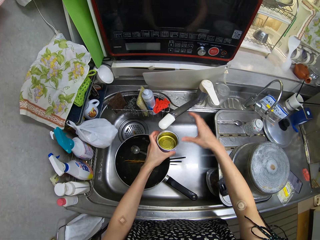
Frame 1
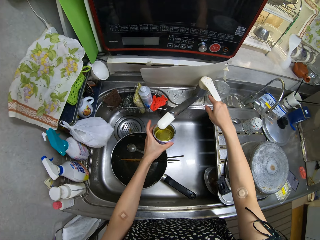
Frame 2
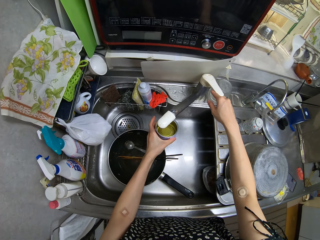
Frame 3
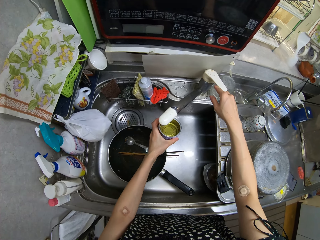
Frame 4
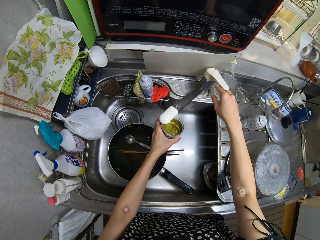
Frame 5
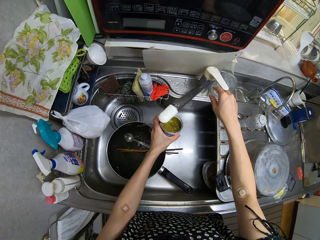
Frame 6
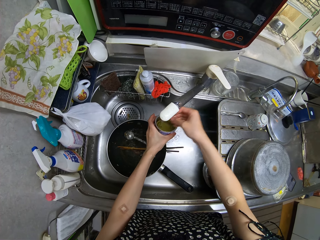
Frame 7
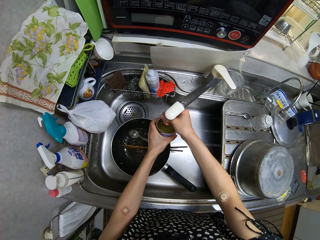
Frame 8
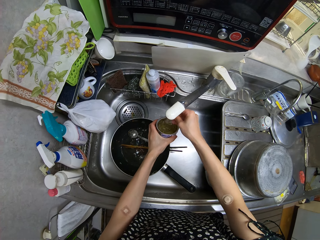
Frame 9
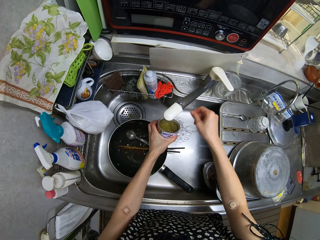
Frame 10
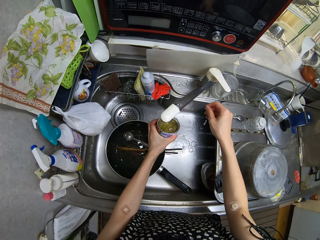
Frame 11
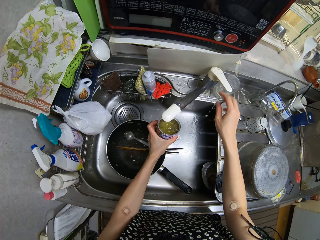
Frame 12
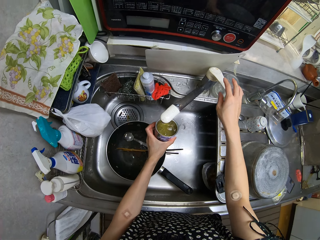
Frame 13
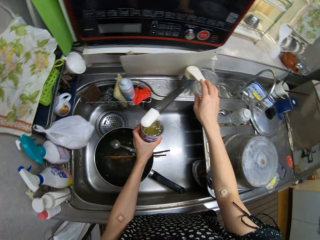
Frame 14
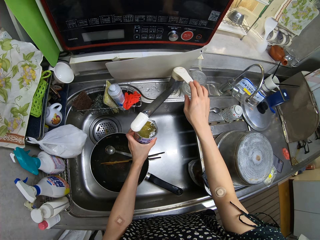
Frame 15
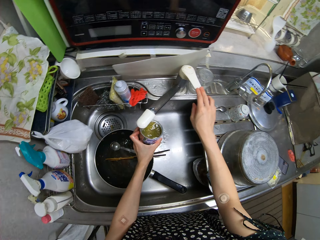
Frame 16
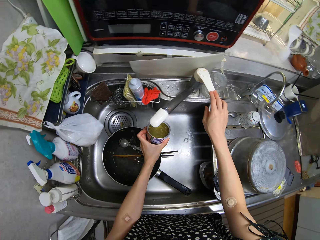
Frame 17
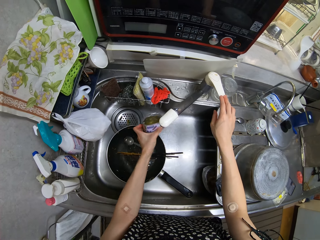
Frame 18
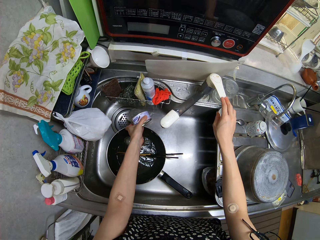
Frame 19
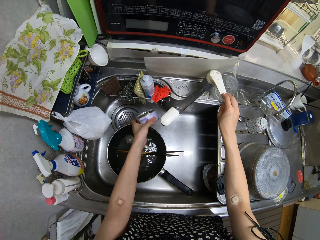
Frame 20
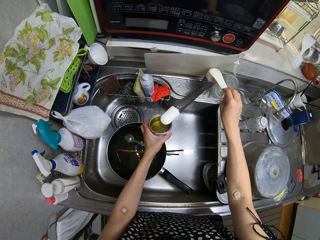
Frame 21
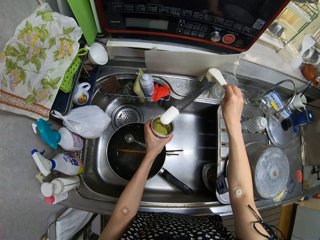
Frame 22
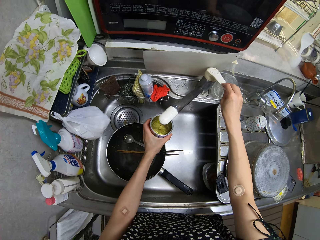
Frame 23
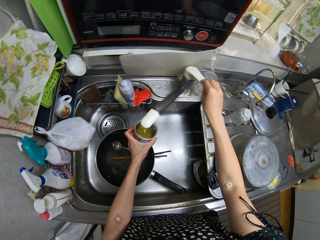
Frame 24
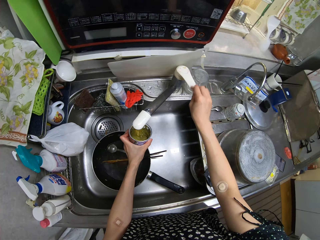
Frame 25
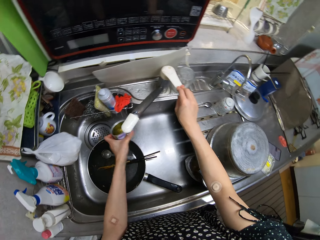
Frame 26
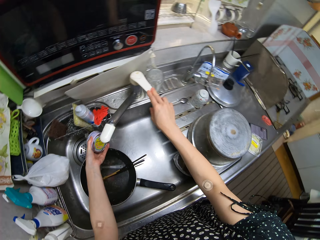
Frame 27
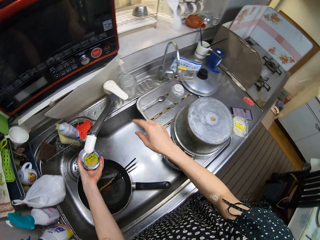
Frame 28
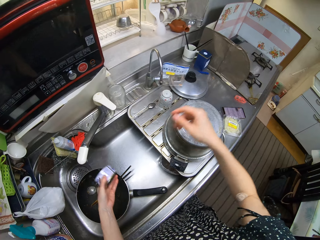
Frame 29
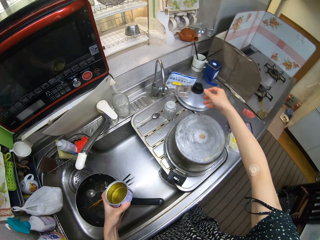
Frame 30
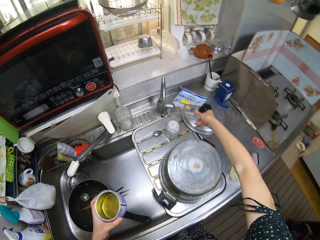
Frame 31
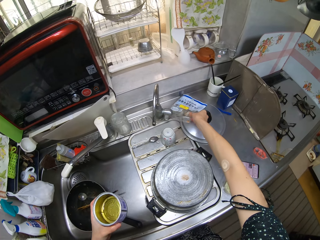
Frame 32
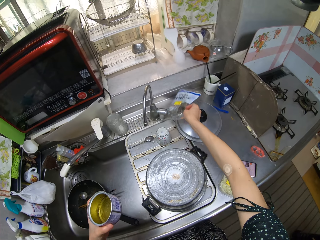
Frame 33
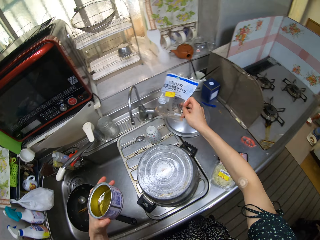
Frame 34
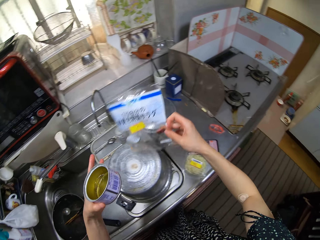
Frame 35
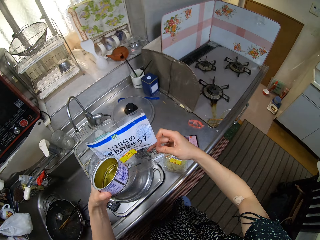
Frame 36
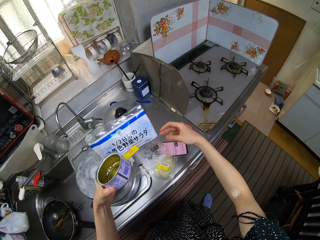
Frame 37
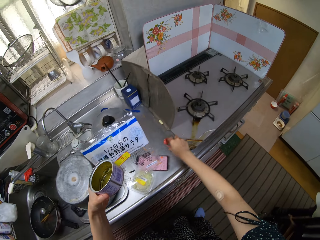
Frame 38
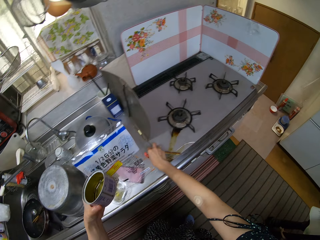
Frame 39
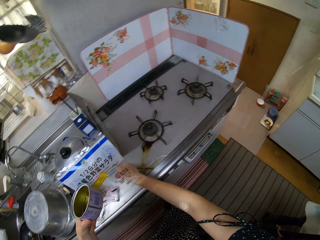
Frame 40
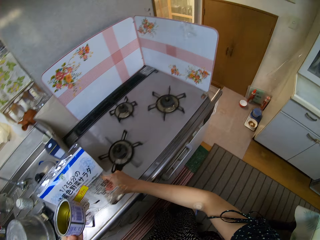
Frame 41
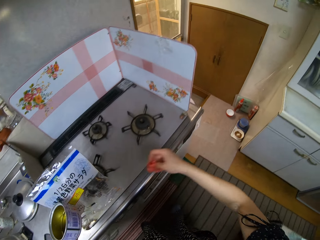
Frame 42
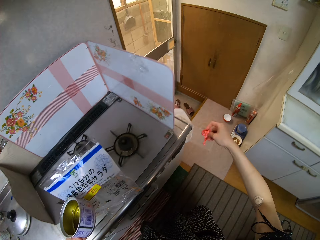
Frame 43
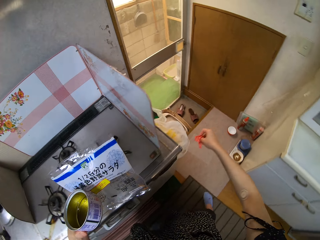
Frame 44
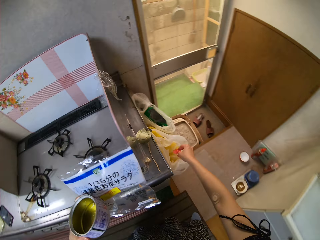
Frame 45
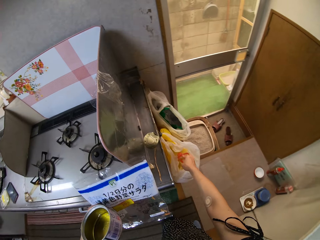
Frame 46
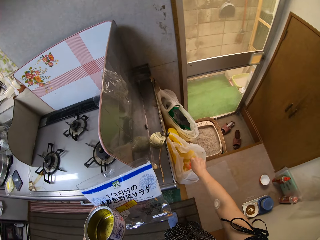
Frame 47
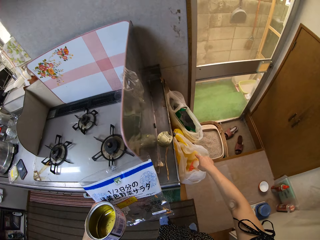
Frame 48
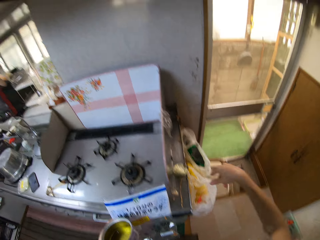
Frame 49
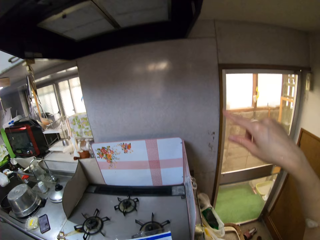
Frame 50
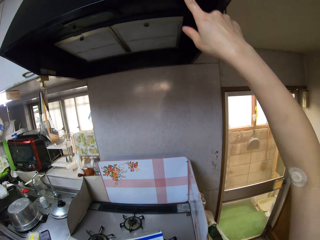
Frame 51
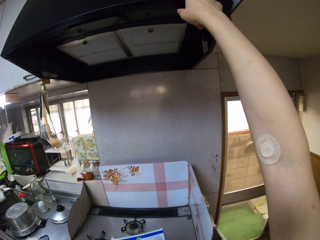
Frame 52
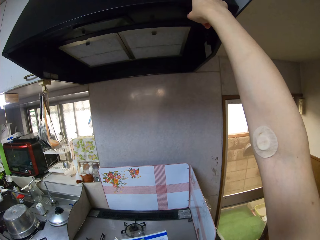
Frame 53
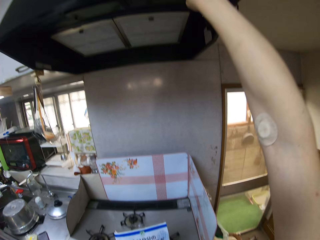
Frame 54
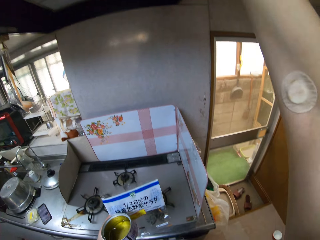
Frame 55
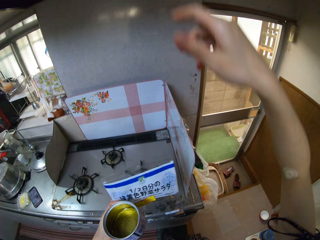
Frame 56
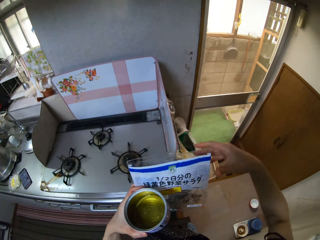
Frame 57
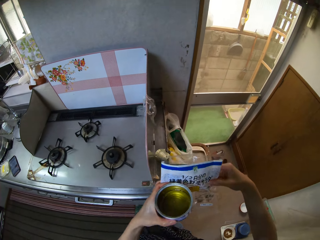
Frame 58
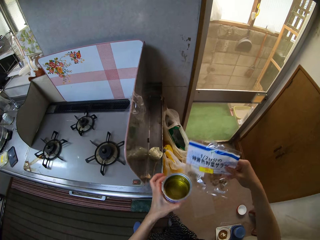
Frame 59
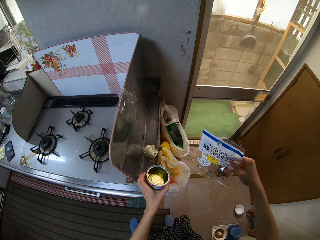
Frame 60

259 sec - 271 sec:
The camera wearer passes the tin from his right hand to his left hand. He turns on the sink faucet with his right hand. He picks the tin. He turns off the sink faucet with his right hand. He pours out water from the tin into the sink with his left hand. He turns on the sink faucet with his right hand. He turns off the sink faucet with his right hand. He pours out water from the tin into the sink with his left hand. He picks a sachet from the table with his right hand. He passes the sachet from his right hand to his left hand. He picks a nylon from the table with his right hand. He drops the nylon in a polythene bag with his right hand. He presses the cooker hood with his right hand. He passes the sachet from his left hand to his right hand.

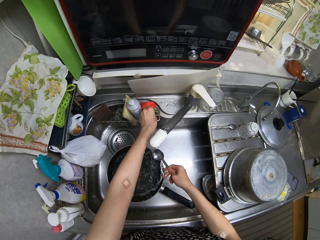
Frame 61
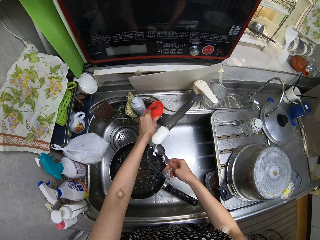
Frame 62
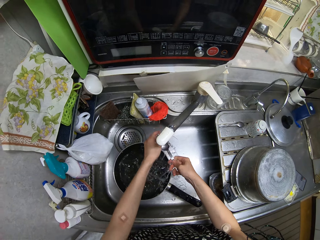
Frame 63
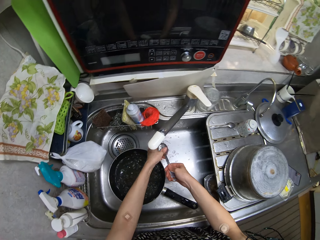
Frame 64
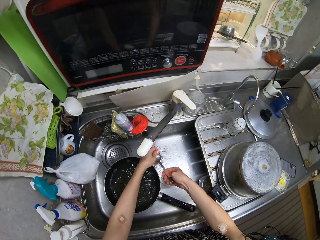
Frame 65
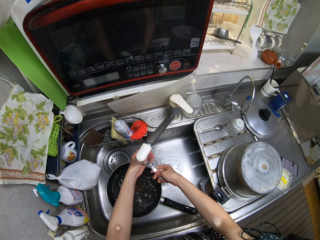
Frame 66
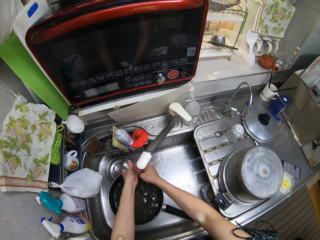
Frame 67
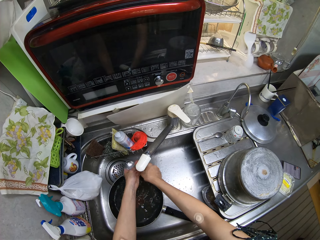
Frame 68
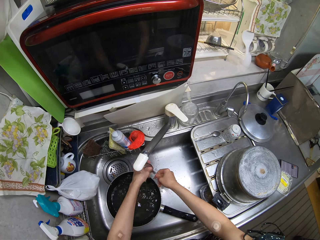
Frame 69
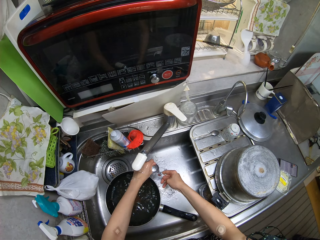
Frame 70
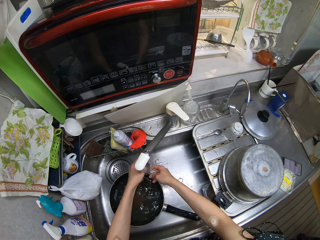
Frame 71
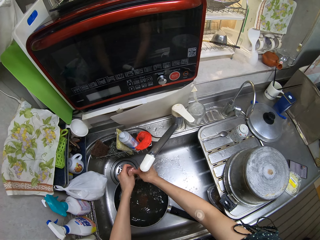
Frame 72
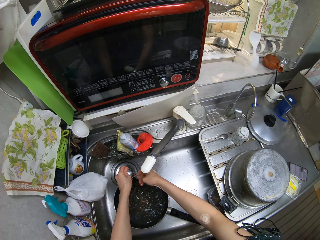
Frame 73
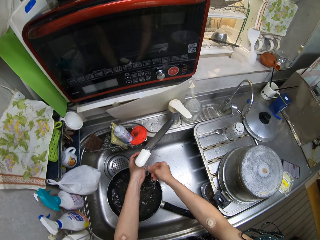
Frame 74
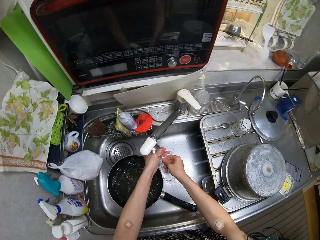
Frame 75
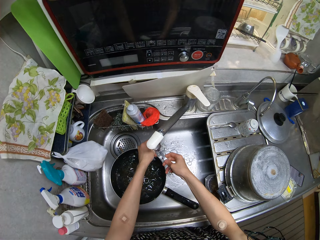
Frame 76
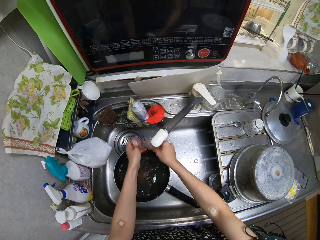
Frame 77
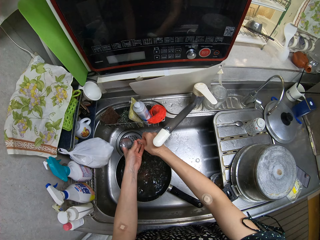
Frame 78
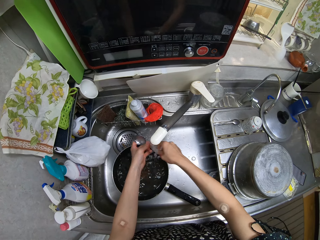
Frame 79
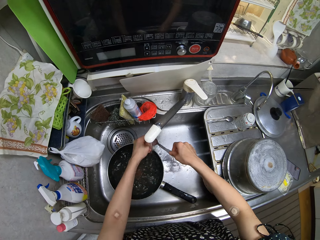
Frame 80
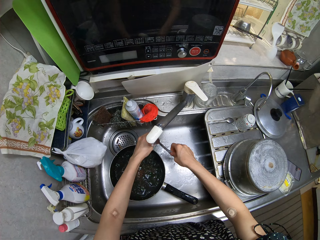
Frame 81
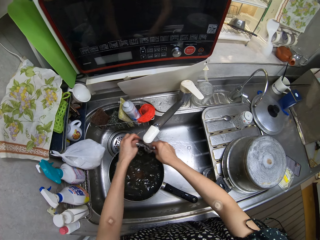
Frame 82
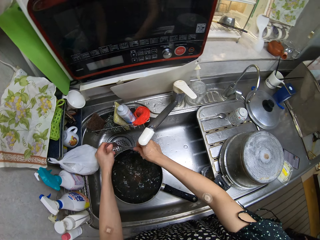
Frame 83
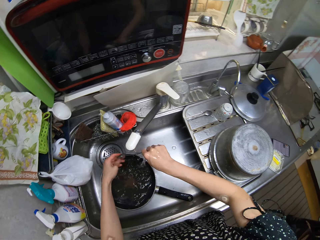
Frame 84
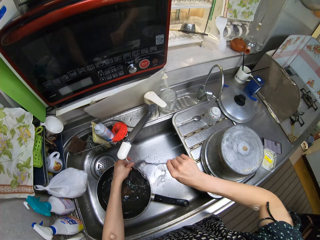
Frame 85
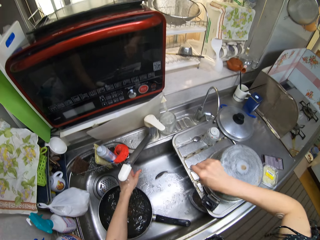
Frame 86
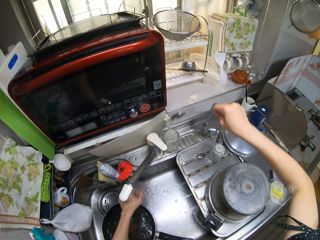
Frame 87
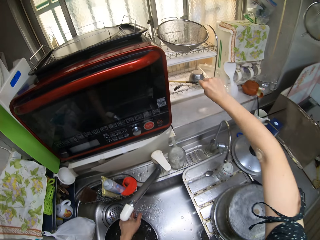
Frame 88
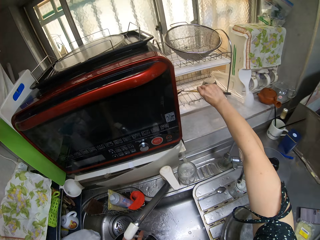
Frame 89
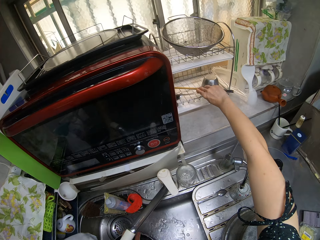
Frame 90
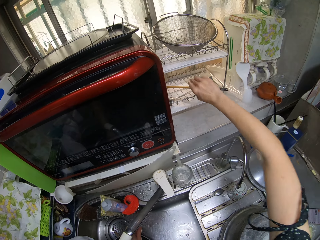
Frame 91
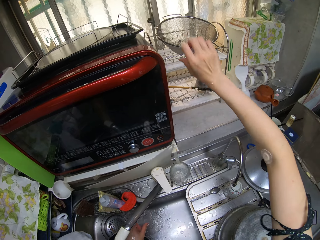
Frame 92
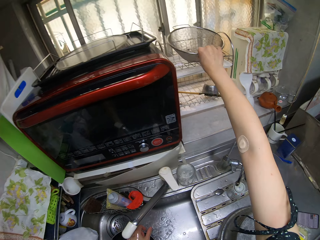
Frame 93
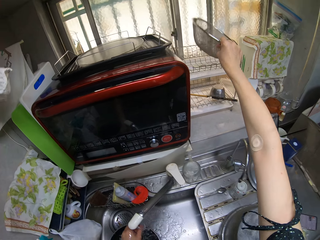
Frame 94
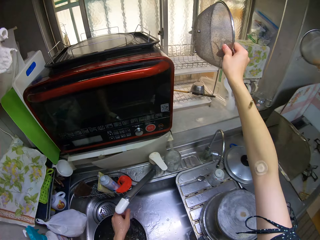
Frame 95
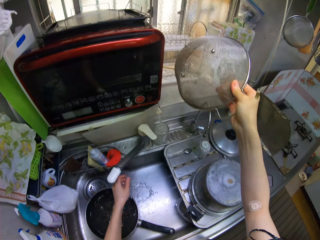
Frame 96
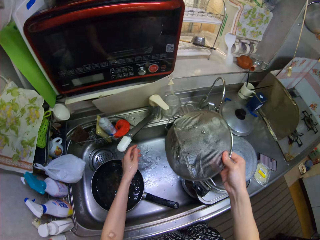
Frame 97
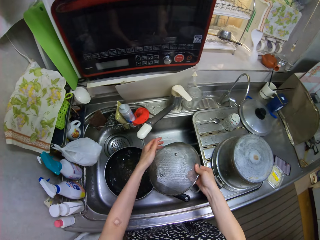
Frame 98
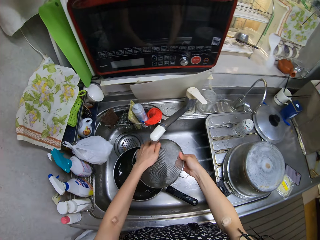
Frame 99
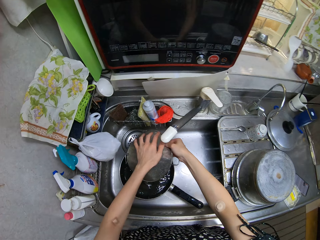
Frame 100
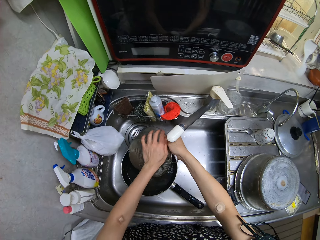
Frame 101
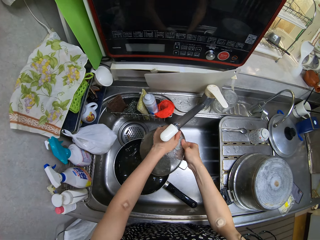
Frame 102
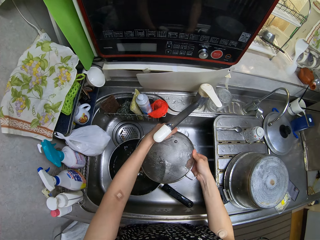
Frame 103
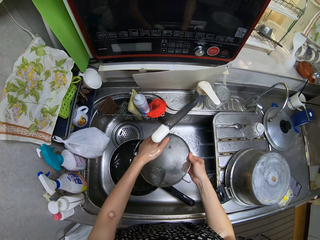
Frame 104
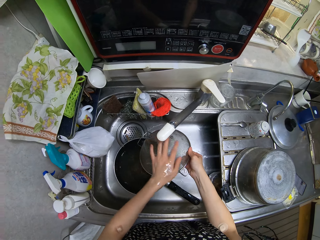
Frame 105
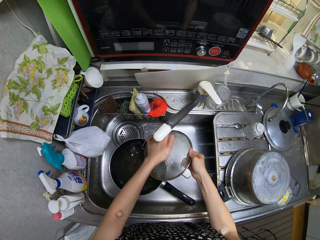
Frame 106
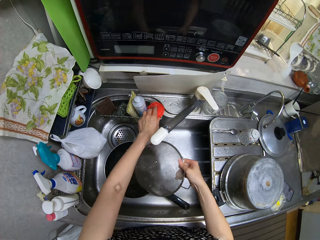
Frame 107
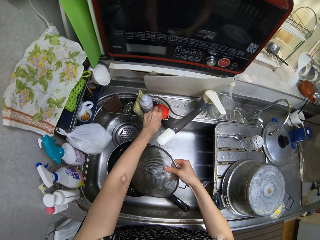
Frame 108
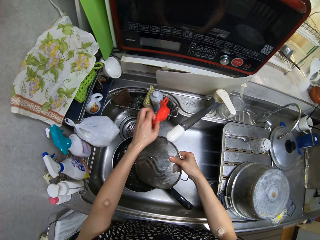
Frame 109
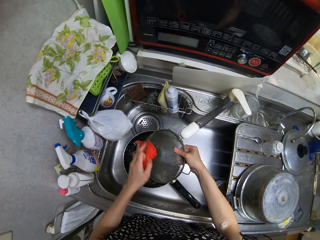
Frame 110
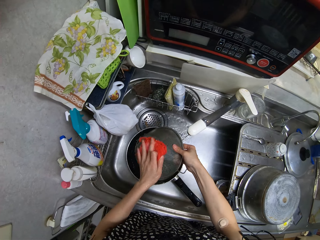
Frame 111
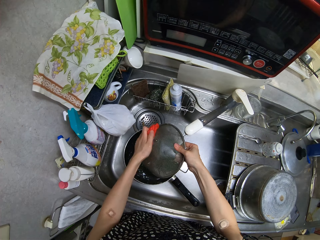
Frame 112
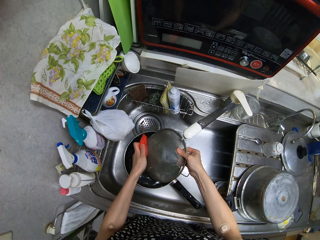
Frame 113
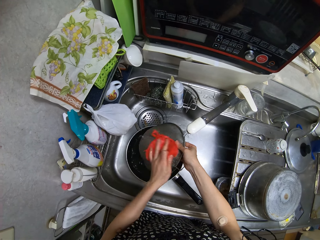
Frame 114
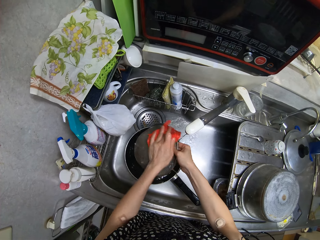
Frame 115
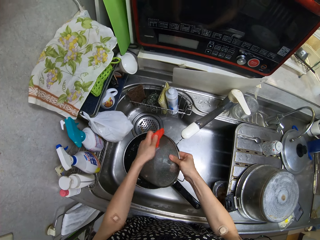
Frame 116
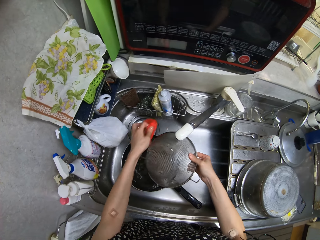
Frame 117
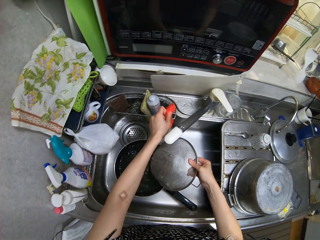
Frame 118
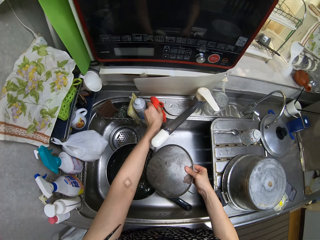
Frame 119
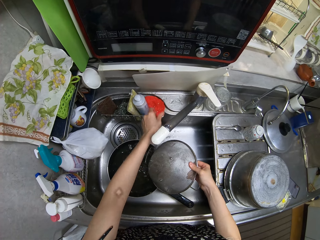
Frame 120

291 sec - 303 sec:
The camera wearer drops the sponge on the sink with his left hand. He rinses the spoon in the sink. He drops the spoon in the tray with his right hand. He picks a sieve bowl from the tray with his right hand. He rinses the sieve bowl in the sink. He picks the sponge from the sink with his left hand. He washes the sieve bowl with the sponge in his left hand. He drops the sponge on the sink with his left hand.
